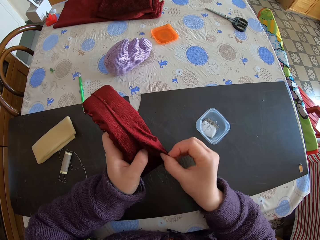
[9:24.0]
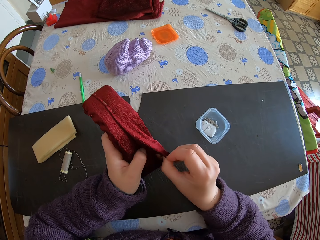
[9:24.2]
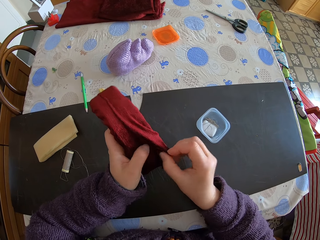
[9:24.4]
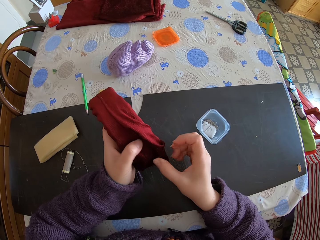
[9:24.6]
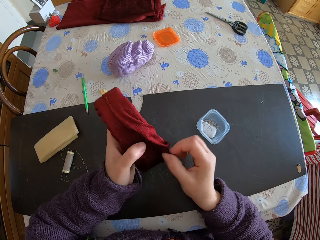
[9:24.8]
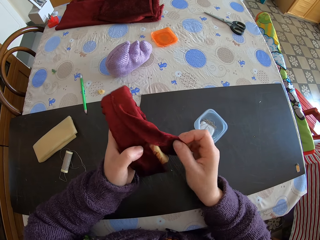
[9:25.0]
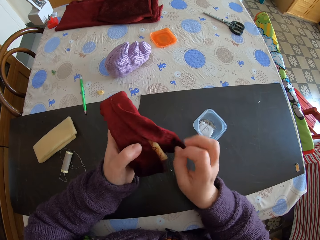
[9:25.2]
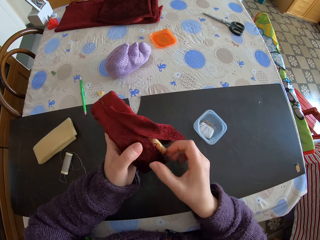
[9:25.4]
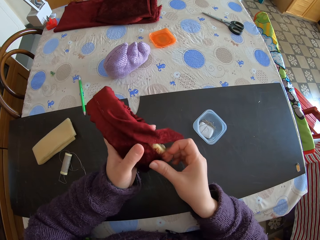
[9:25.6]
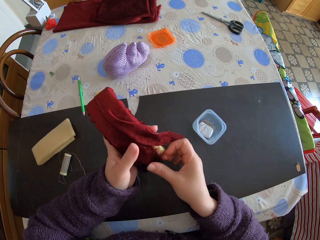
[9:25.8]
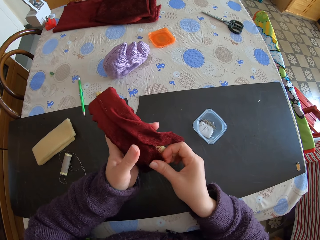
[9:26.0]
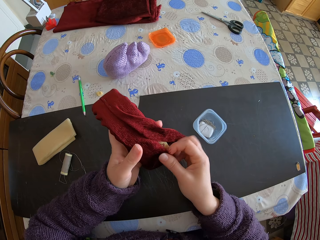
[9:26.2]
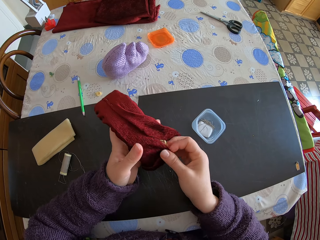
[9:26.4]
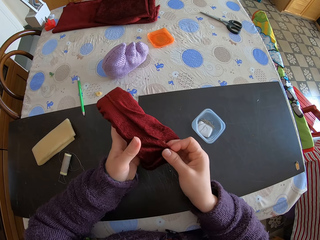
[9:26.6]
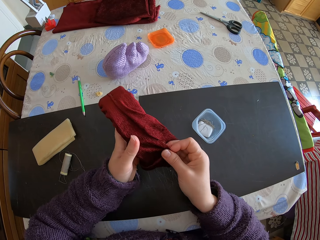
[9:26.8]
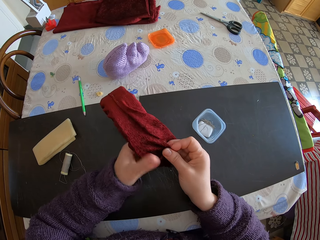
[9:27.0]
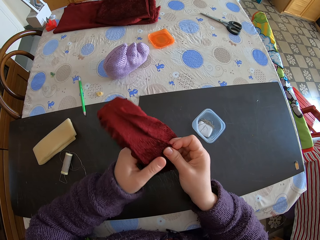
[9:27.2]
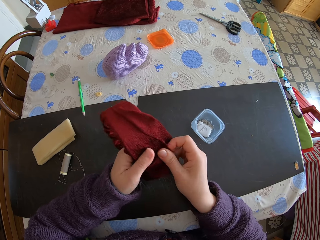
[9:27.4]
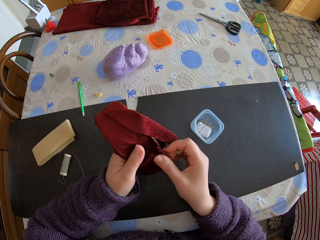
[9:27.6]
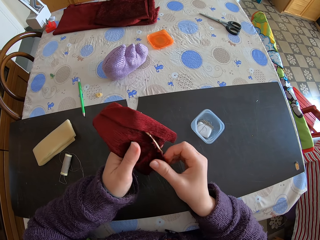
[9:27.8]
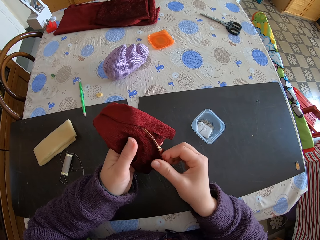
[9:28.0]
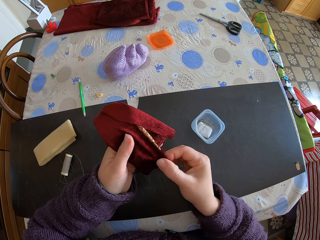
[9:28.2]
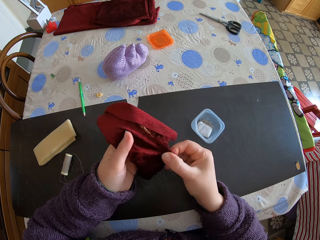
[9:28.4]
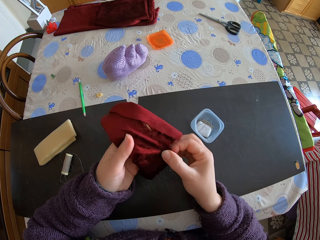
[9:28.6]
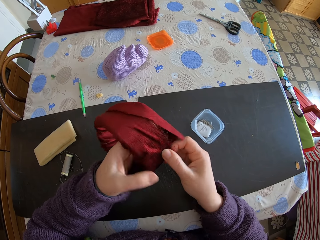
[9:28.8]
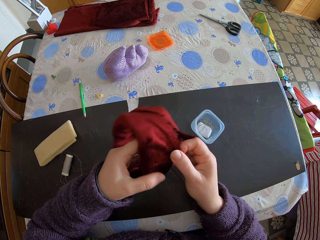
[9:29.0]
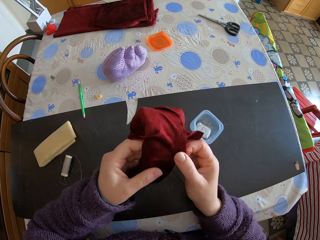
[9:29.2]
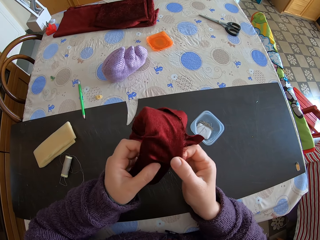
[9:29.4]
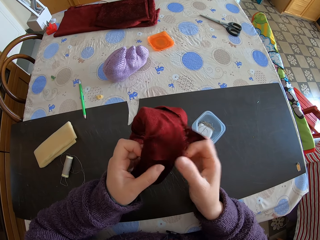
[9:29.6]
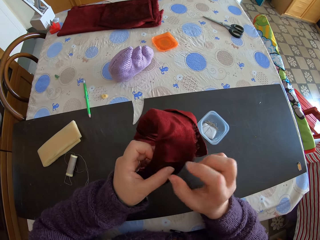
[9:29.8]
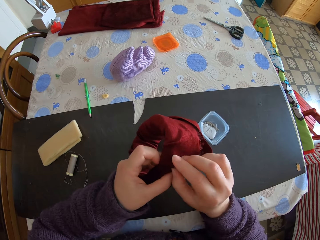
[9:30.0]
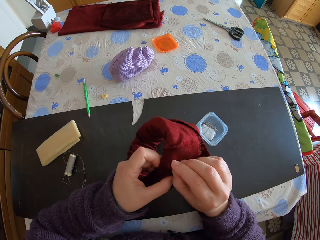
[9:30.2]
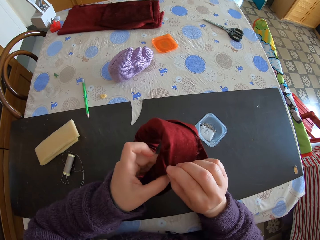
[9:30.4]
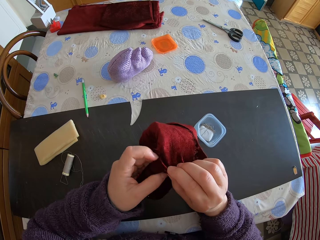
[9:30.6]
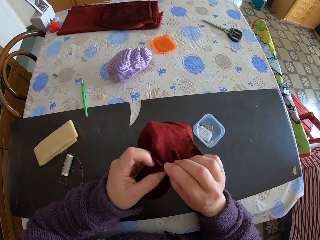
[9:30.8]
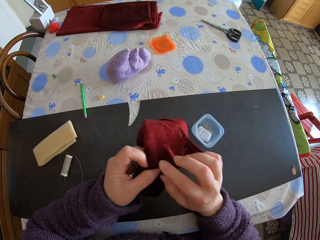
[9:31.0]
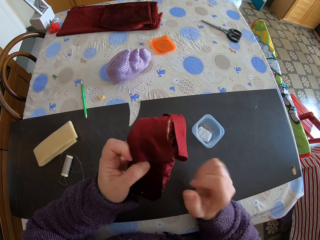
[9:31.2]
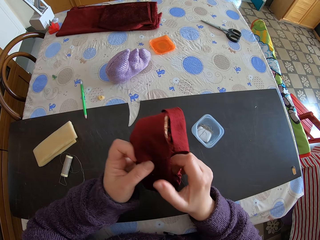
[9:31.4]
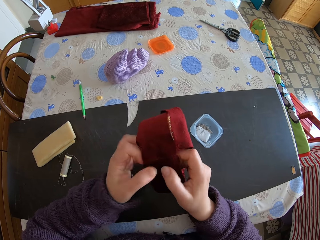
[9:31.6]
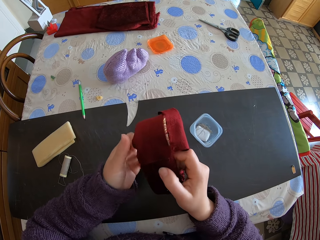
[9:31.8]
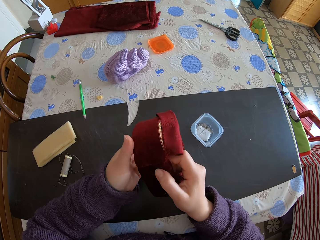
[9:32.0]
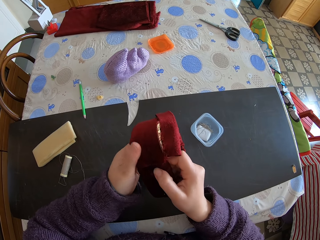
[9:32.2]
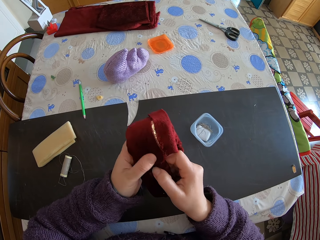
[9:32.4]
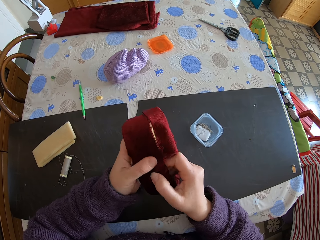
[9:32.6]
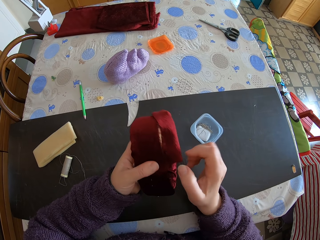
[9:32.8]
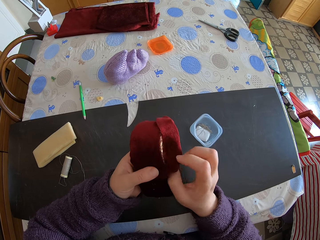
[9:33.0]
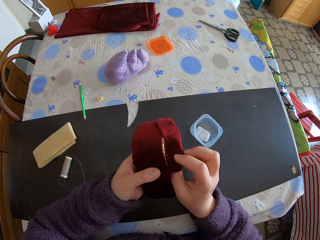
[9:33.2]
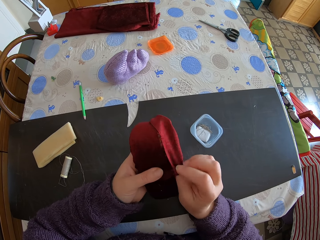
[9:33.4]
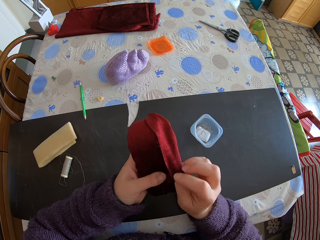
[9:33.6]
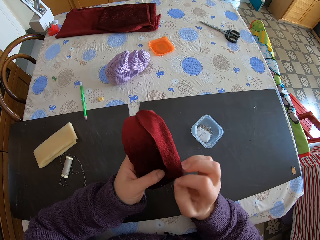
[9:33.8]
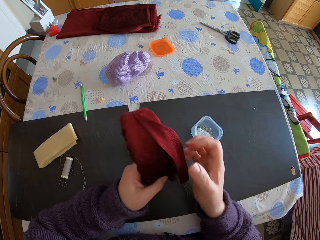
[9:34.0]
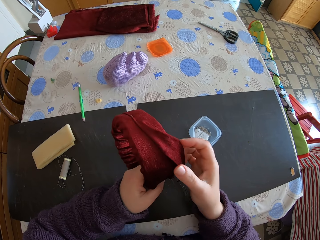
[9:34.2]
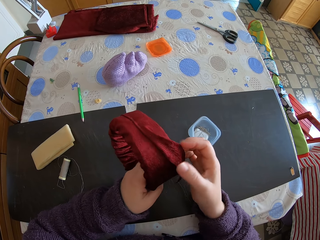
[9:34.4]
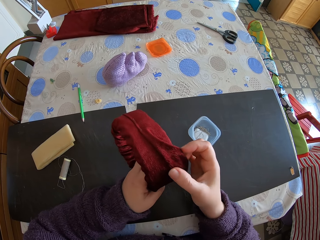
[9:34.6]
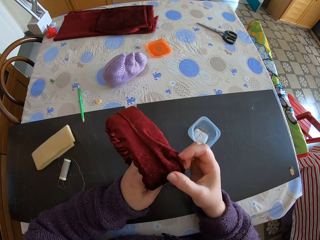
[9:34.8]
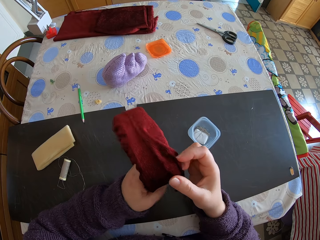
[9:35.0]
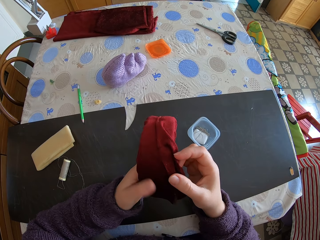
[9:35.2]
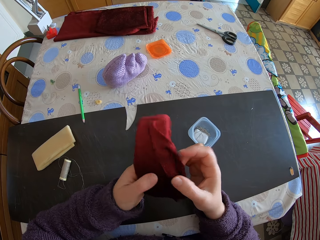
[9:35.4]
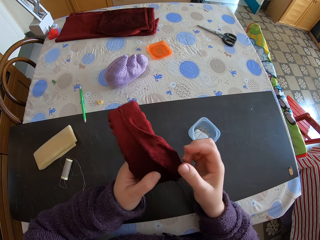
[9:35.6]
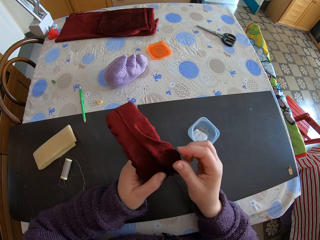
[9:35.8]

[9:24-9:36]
The camera wearer folds the fabric. They adjust the fabric.

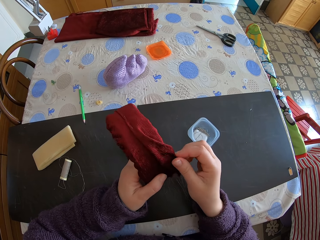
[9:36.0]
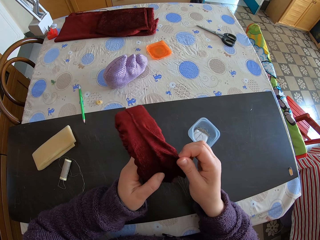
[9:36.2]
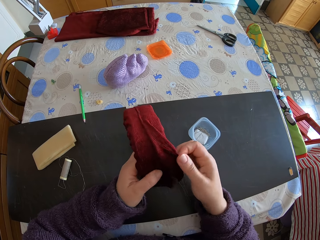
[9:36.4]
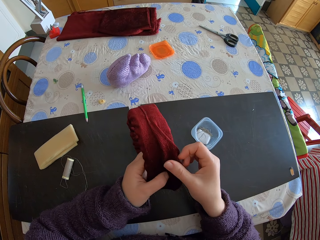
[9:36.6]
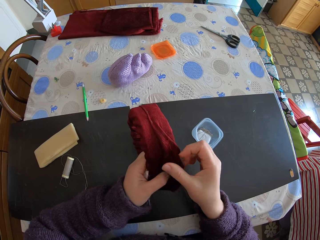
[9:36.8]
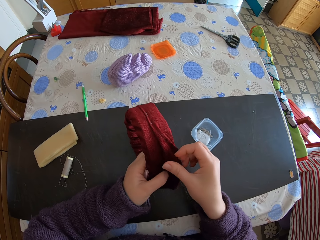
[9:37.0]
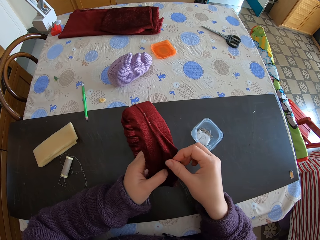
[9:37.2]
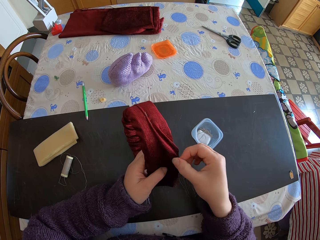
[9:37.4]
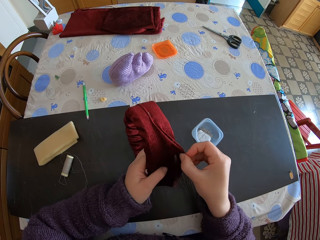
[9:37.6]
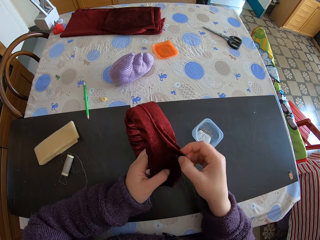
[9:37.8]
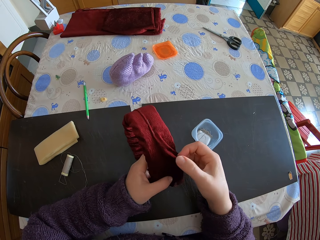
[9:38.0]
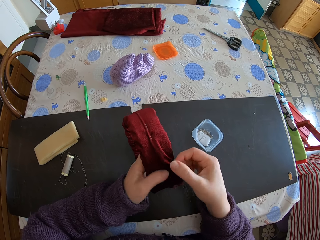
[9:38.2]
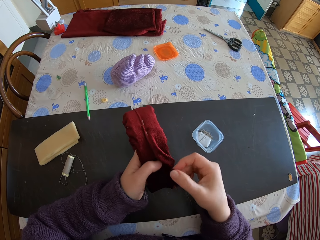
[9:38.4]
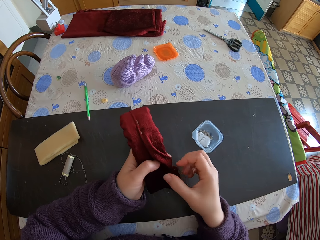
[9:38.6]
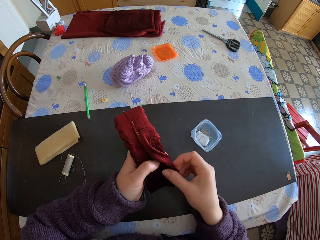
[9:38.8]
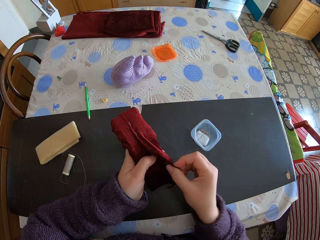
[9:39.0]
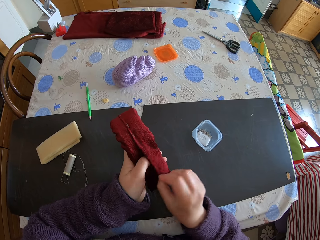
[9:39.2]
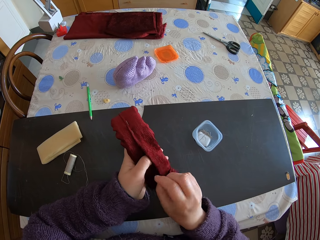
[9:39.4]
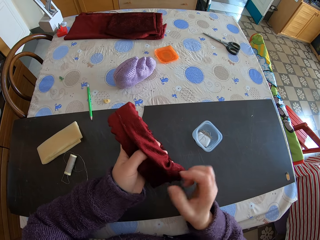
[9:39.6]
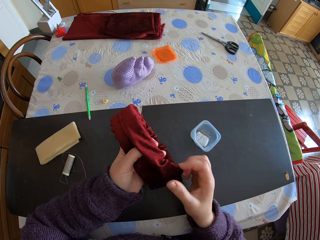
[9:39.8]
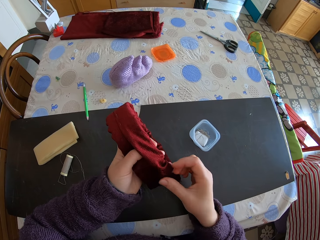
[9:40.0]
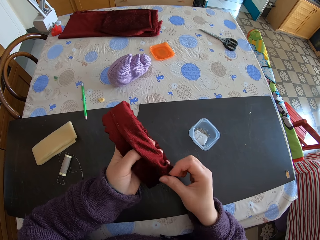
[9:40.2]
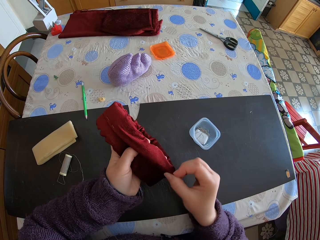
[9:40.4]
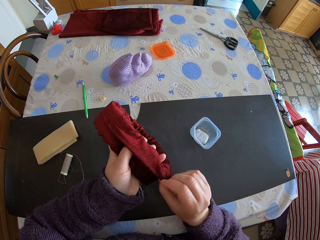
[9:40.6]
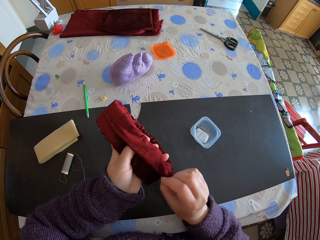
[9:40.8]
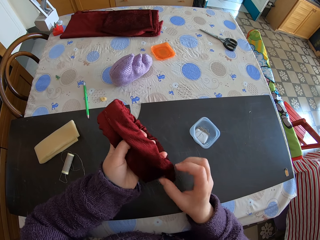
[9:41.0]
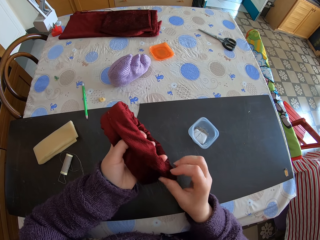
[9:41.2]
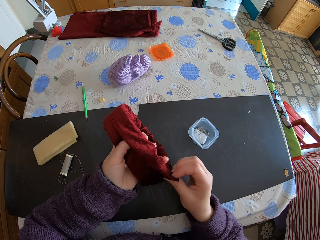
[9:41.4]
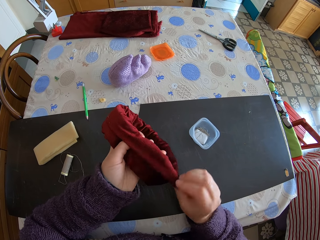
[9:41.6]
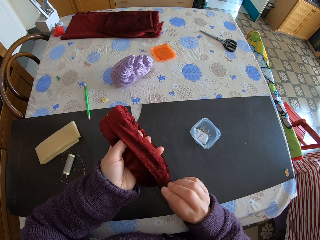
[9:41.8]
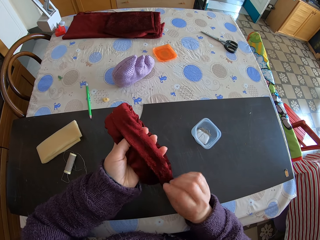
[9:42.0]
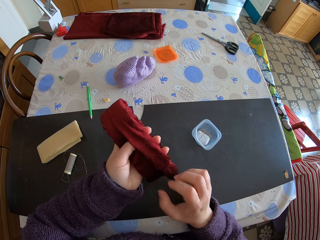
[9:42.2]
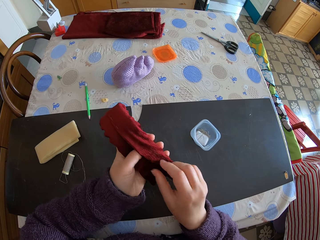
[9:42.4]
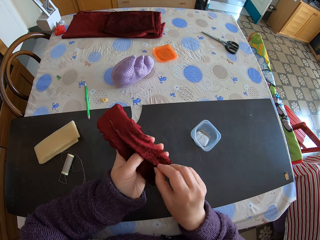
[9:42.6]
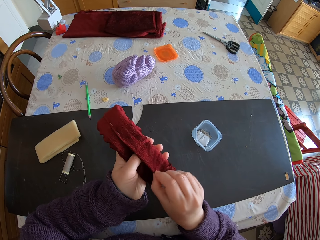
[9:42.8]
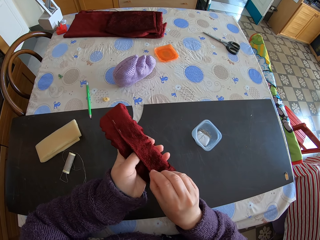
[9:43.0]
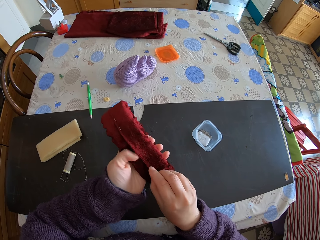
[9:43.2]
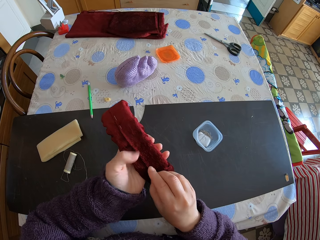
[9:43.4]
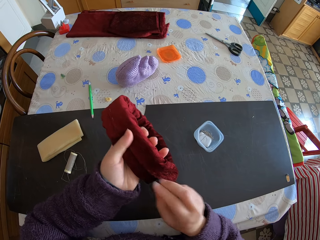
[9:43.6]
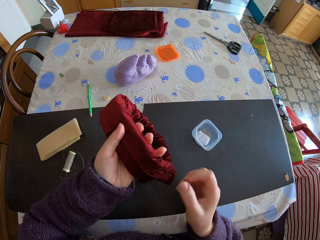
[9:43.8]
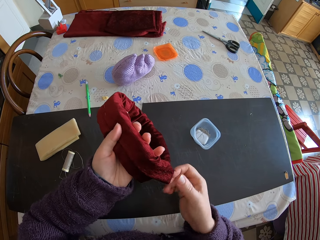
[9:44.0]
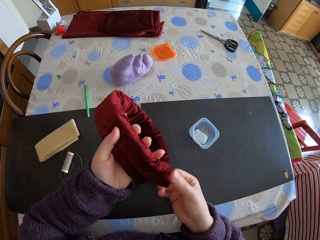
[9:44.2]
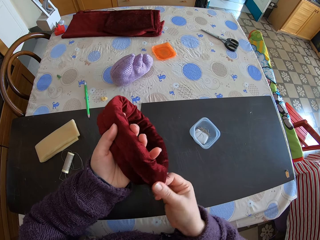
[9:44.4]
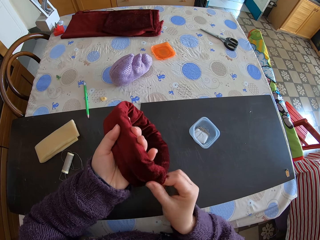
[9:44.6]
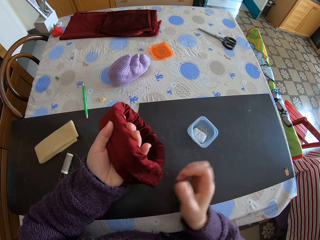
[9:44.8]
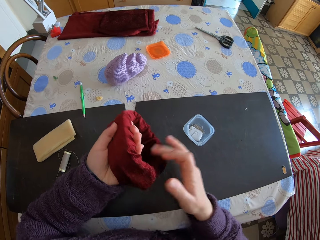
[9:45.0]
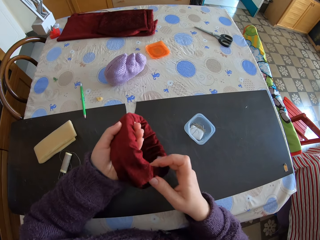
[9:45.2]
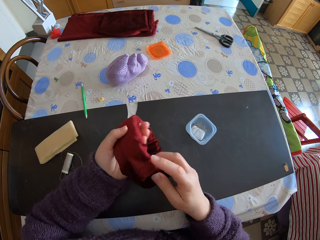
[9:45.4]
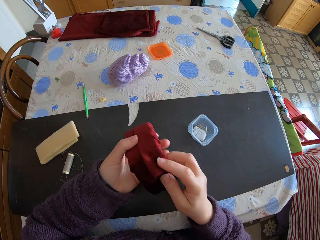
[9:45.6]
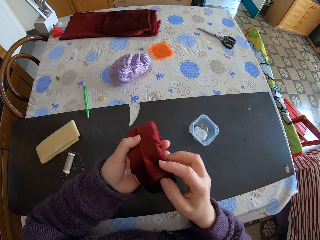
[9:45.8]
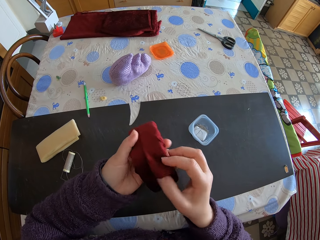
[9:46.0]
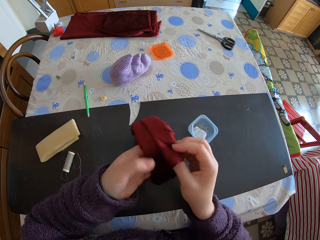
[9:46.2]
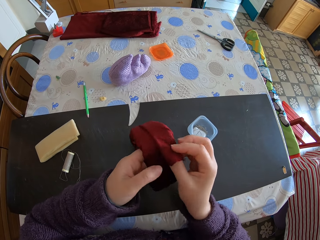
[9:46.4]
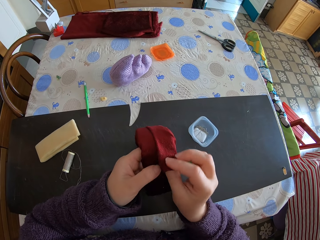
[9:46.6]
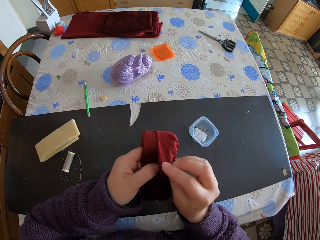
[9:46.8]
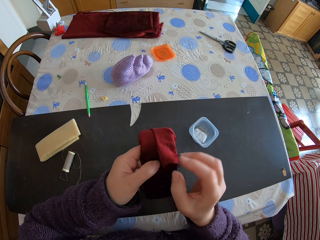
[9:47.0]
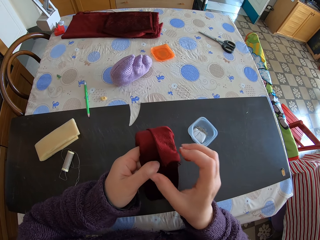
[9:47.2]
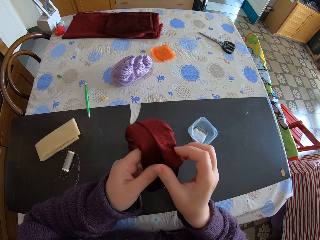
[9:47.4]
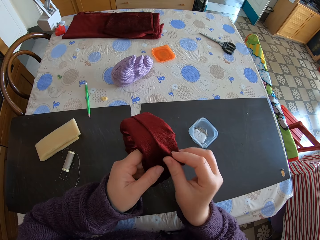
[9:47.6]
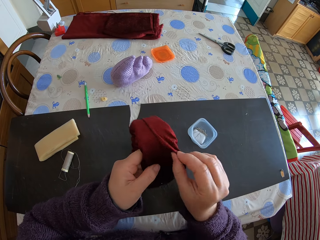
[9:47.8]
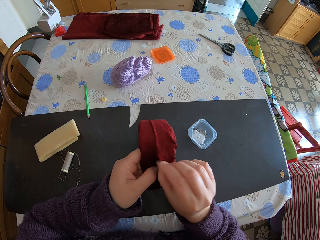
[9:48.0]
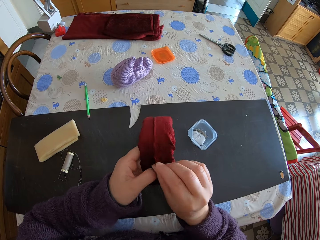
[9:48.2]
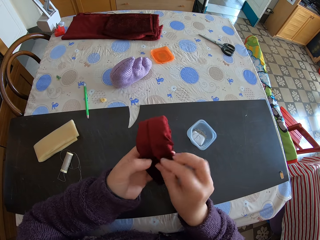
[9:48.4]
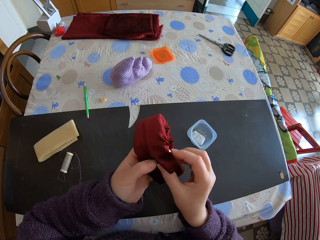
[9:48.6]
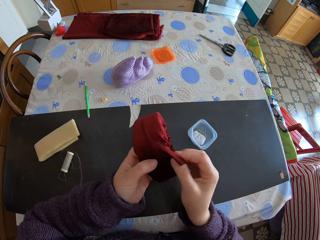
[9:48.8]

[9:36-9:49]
The camera wearer folds the fabric.
